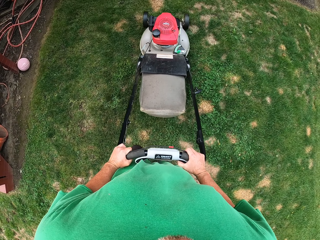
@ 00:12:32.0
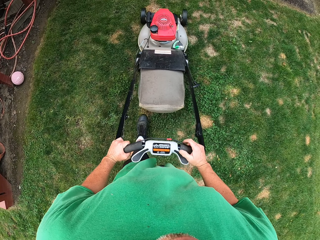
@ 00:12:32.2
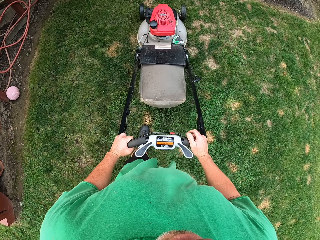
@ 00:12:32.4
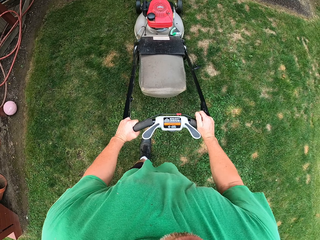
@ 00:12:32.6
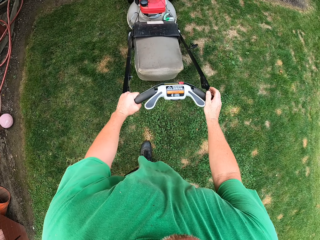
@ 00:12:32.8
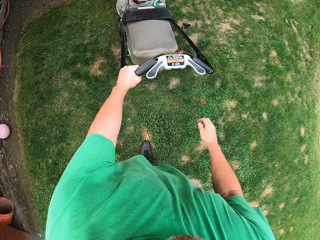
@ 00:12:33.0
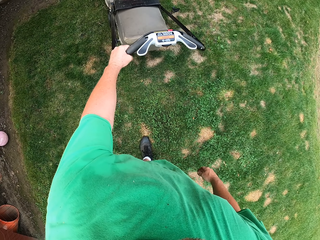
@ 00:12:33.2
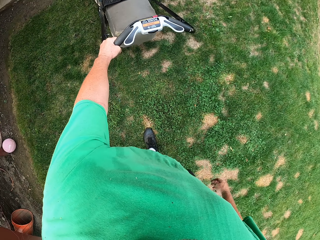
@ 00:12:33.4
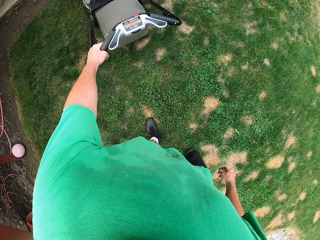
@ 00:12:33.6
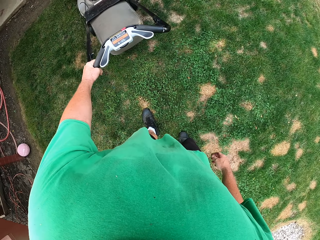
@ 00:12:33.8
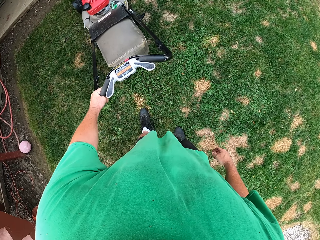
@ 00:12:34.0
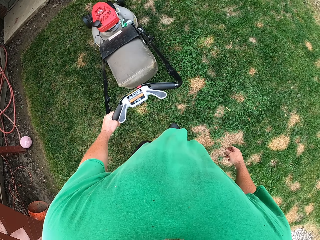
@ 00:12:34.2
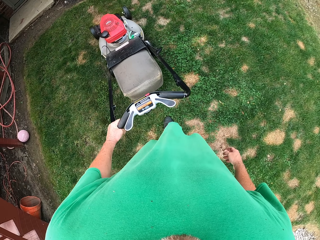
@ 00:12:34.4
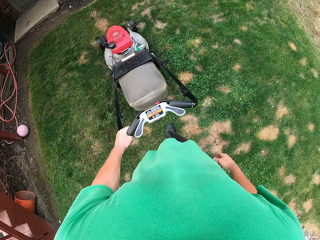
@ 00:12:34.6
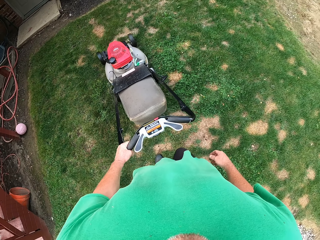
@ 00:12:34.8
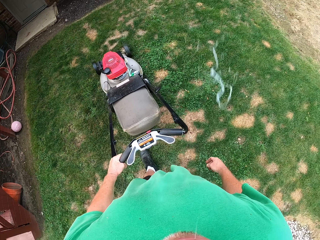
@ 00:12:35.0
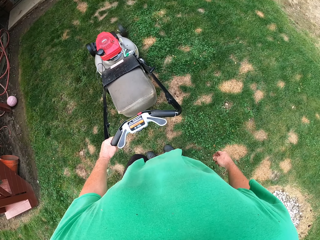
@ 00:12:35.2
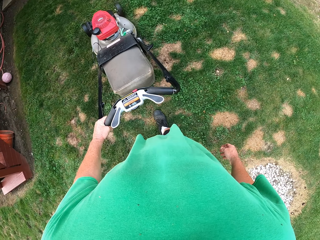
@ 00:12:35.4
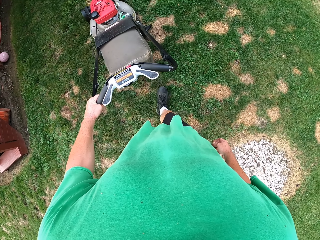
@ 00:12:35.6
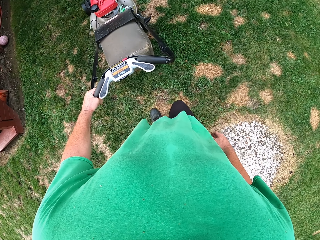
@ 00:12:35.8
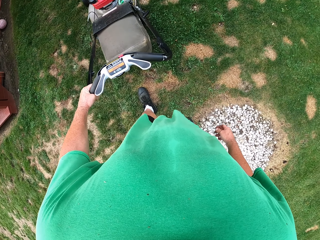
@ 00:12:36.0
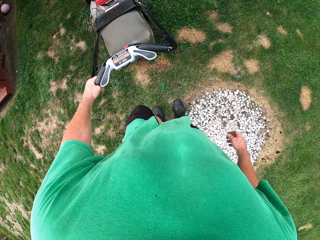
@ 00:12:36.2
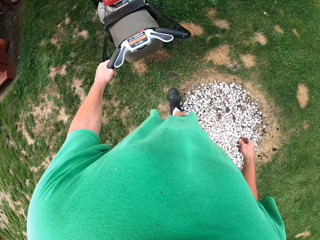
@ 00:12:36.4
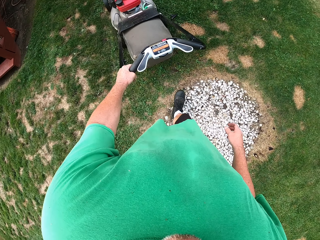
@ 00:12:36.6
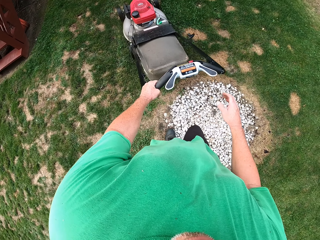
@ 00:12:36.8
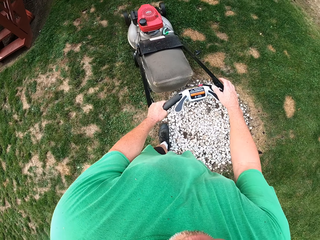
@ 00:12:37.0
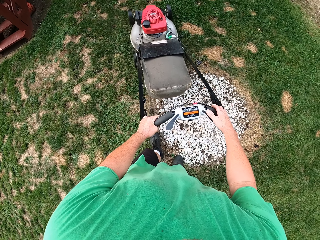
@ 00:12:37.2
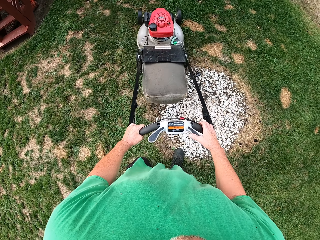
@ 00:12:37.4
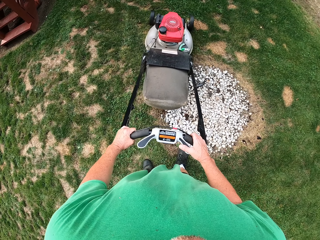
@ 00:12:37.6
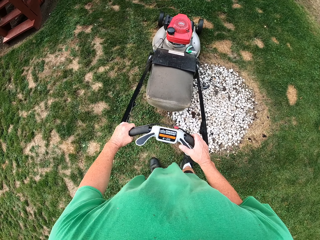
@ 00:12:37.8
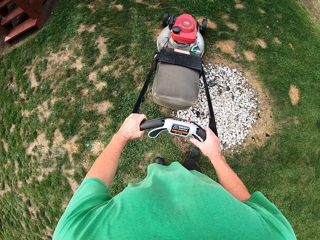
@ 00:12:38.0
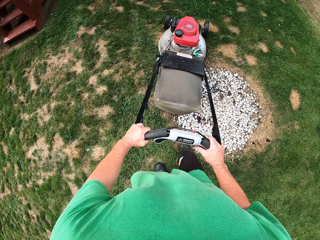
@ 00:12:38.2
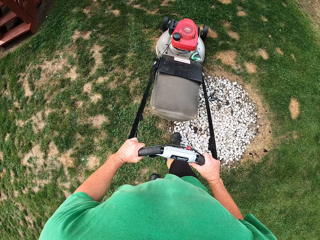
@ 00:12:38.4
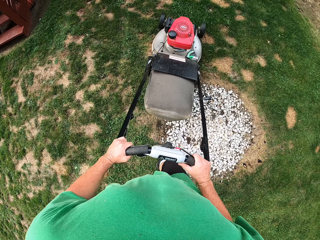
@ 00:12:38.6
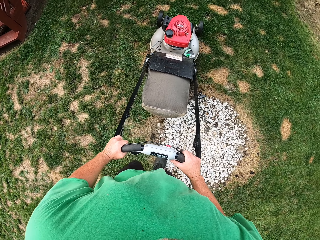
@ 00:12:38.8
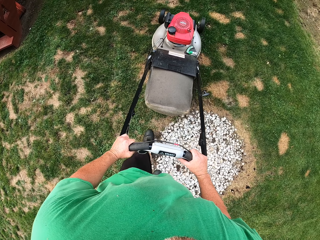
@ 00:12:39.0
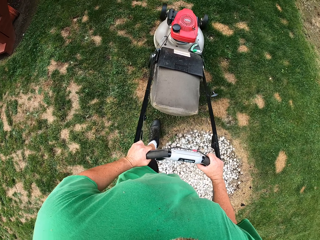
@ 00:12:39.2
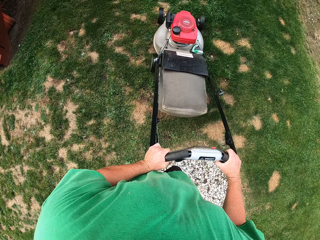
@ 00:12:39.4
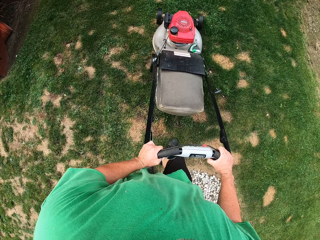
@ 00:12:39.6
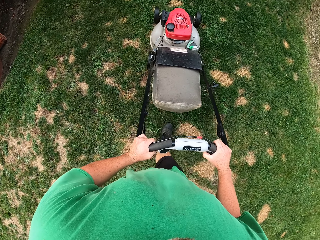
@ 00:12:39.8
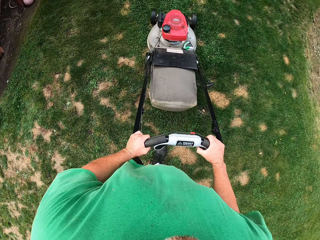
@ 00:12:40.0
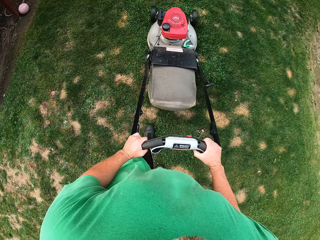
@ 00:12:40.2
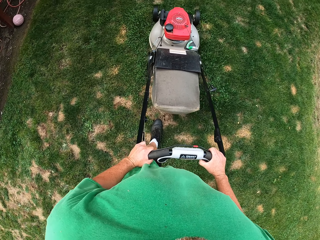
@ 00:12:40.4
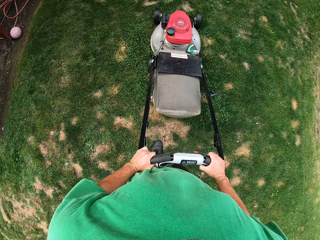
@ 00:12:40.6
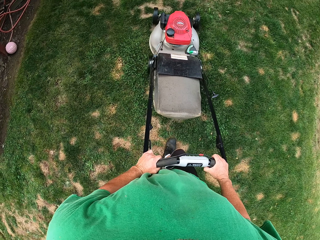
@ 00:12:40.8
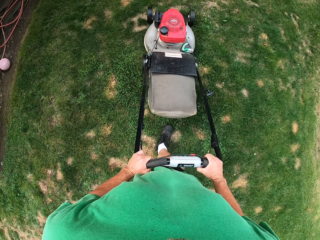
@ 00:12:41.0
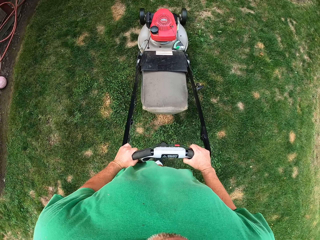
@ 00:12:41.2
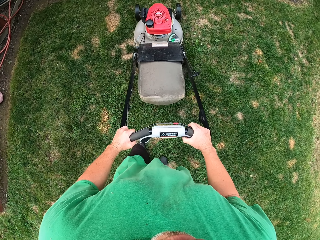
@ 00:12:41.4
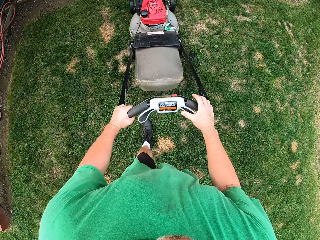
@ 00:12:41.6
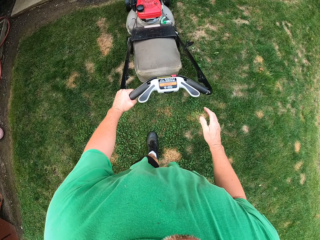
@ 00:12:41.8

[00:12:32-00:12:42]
The camera wearer pulls the reel mower with left hand. They hold the reel mower with both hands. They push the reel mower forward.

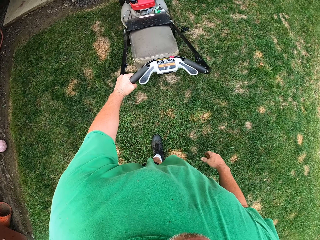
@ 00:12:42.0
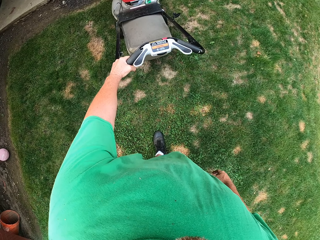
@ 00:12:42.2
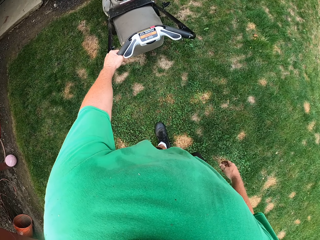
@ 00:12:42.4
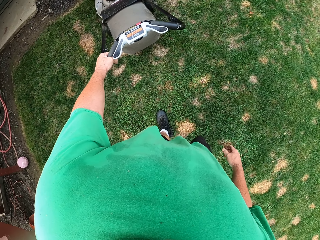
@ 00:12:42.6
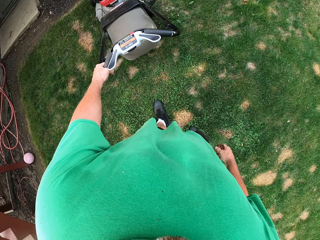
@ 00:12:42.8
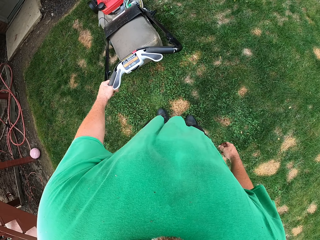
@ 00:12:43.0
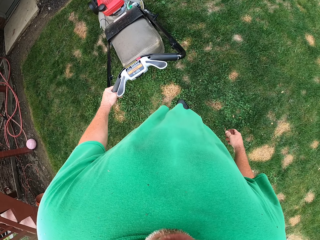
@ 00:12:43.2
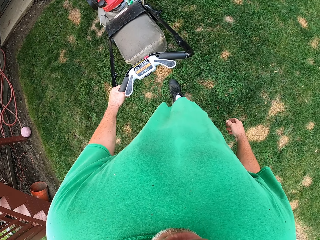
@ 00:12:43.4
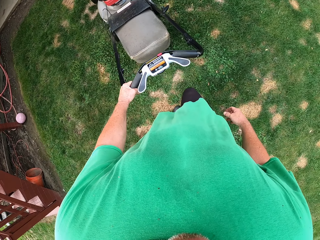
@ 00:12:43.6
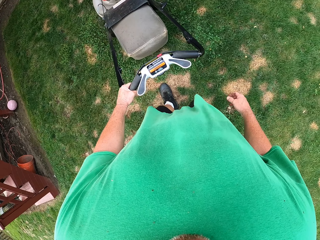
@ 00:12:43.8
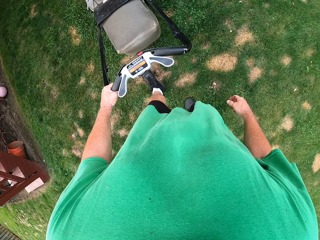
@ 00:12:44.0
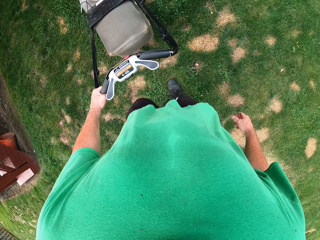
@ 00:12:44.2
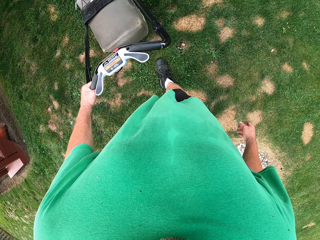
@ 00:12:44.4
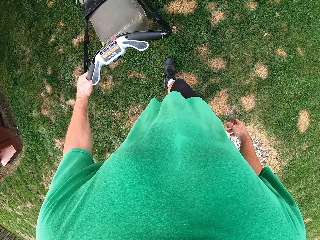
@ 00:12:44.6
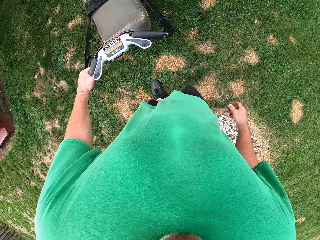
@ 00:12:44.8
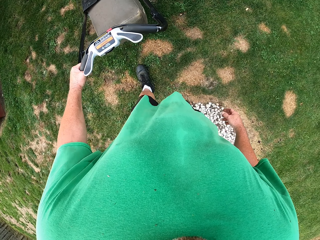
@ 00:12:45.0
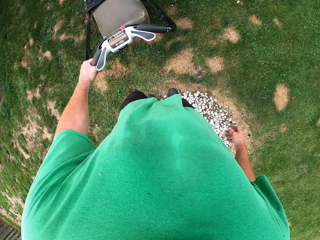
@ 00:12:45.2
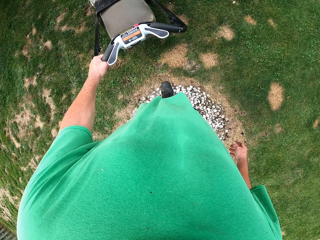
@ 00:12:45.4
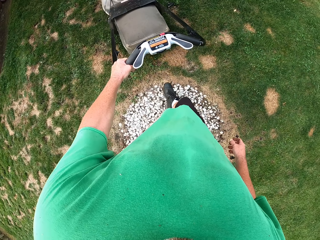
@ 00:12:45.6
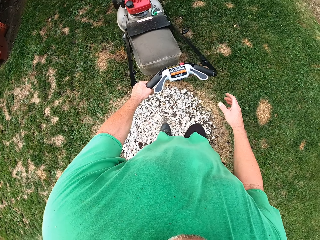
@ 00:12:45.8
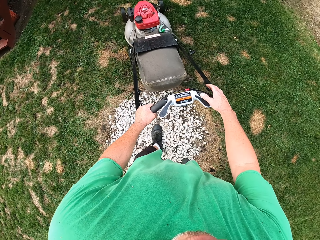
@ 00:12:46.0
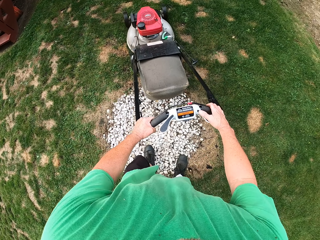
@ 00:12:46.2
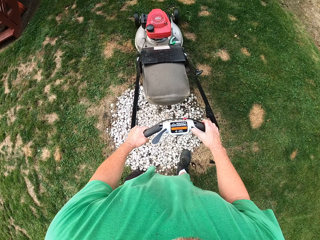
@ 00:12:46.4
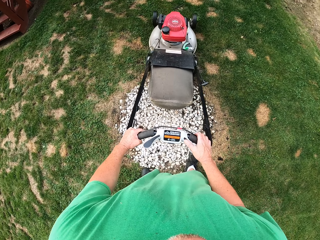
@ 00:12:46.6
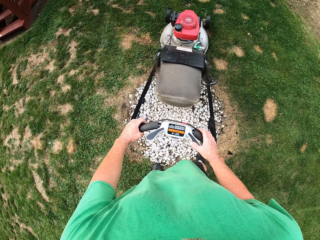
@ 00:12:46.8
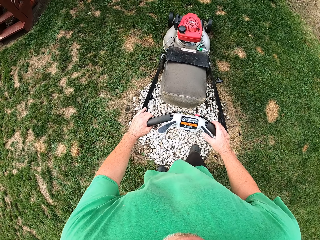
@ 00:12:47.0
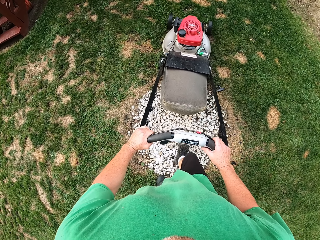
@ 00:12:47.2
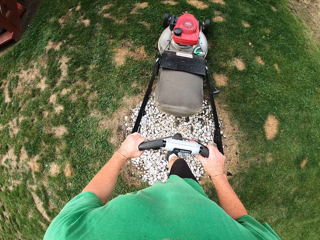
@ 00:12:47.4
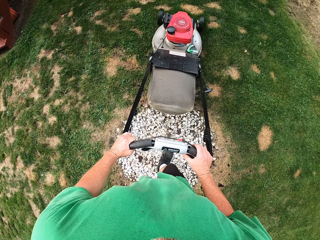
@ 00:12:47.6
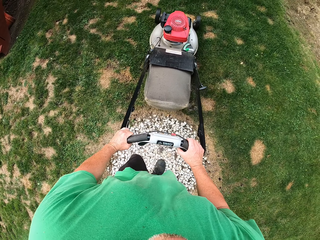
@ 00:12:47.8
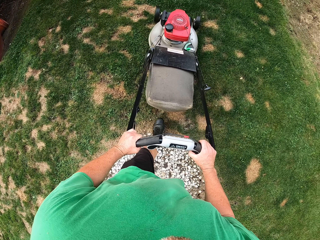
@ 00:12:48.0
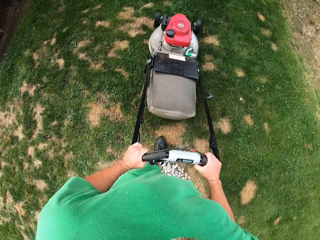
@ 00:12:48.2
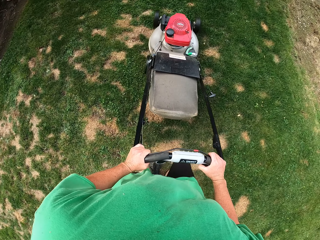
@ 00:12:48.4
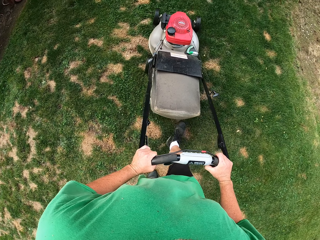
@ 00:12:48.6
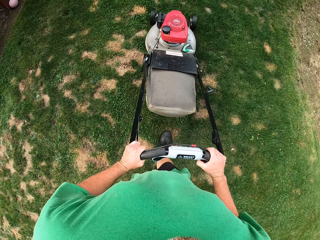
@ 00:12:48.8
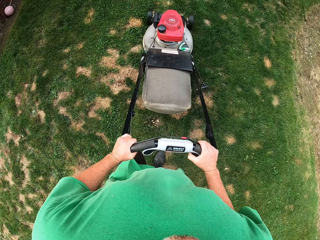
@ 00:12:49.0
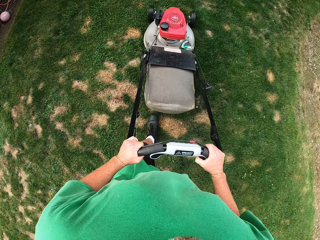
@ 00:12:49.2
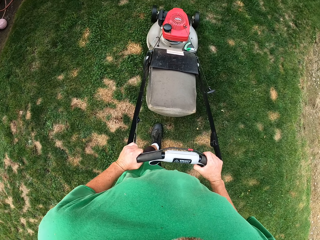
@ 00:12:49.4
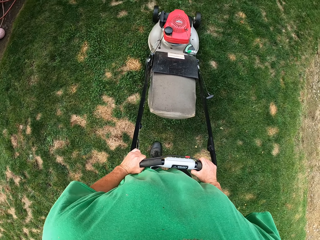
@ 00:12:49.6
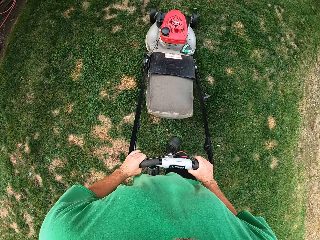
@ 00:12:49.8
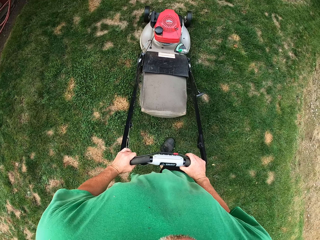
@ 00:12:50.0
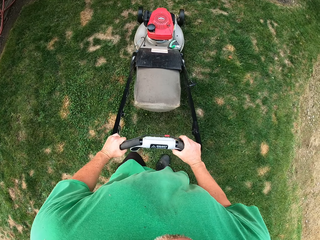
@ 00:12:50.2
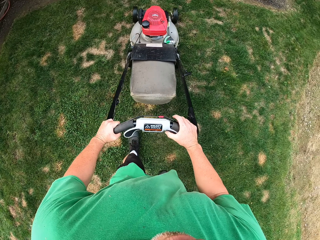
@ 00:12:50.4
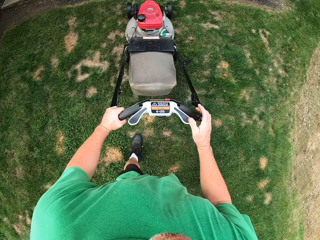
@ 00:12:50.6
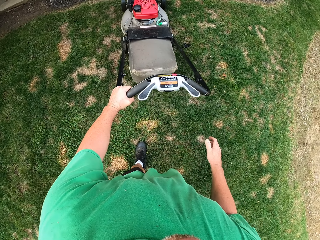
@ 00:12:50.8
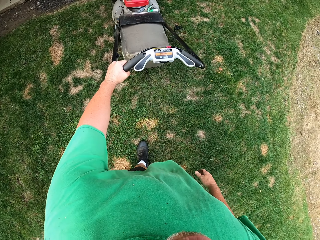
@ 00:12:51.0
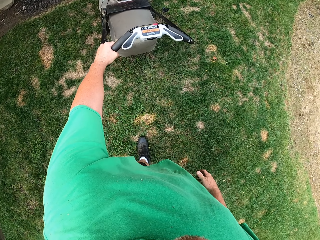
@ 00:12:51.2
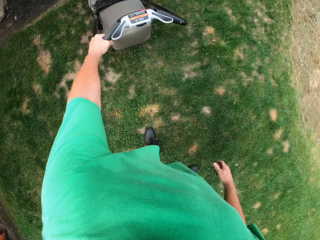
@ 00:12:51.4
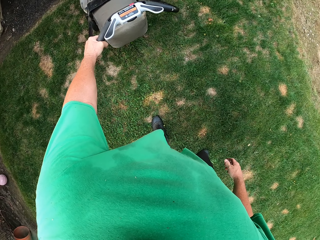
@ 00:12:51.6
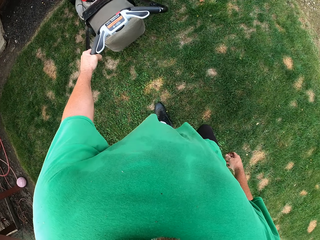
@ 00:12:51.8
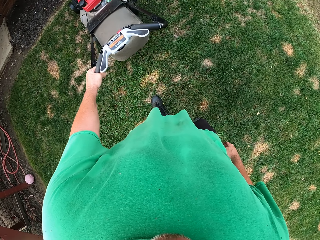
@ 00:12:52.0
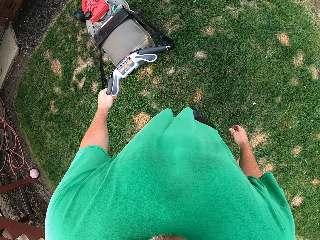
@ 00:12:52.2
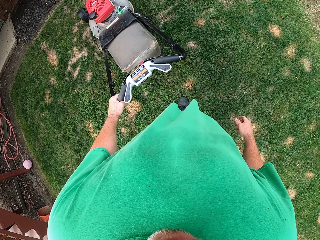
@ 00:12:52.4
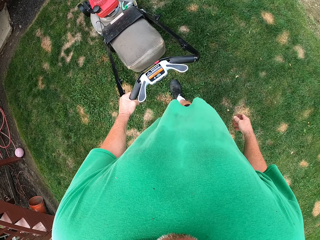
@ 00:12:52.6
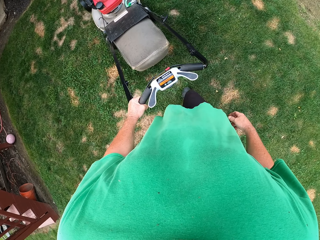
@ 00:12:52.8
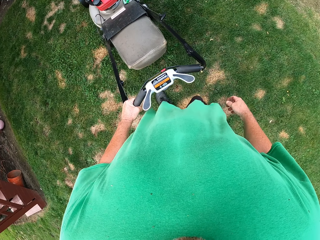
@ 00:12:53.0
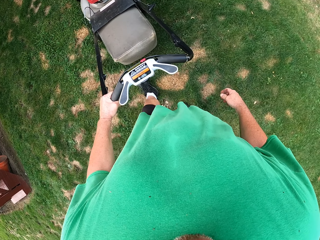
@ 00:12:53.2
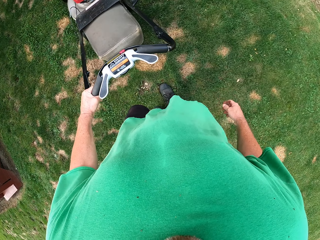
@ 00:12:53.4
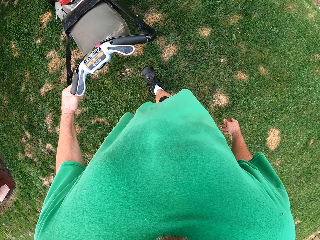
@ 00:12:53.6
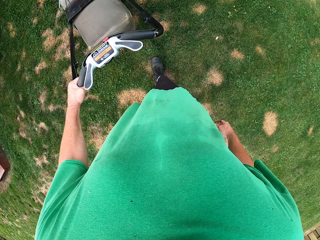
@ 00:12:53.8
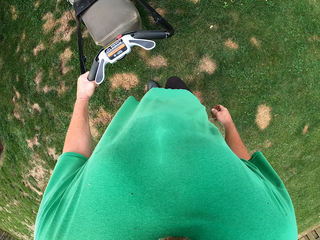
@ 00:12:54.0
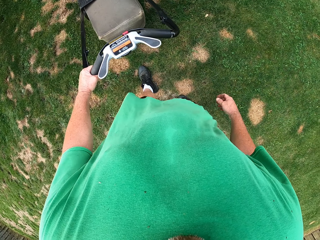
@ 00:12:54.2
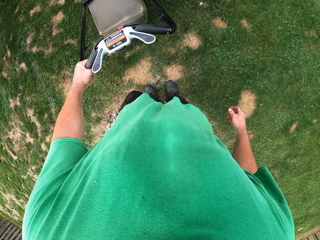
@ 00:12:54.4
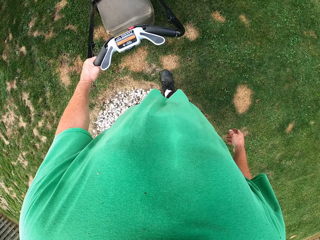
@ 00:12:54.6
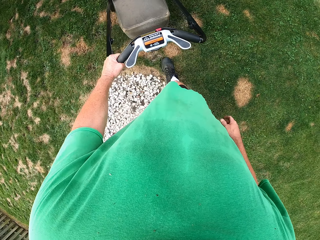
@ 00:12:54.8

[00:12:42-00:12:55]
The camera wearer pulls the reel mower with left hand. They hold the reel mower with both hands. They push the reel mower forward. They pull the reel mower with left hand.
